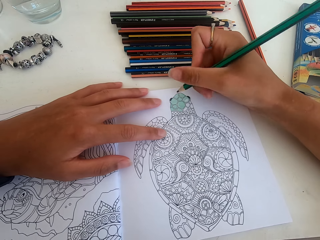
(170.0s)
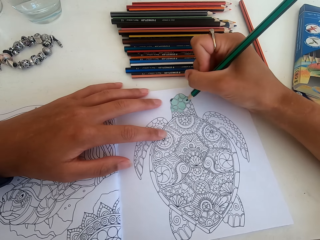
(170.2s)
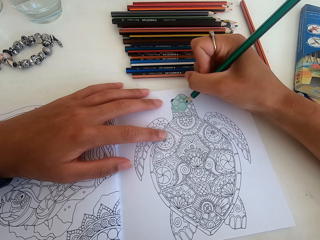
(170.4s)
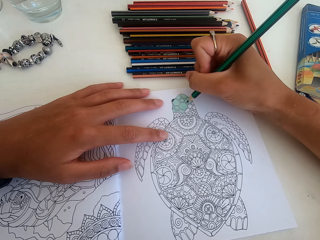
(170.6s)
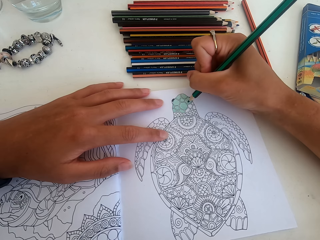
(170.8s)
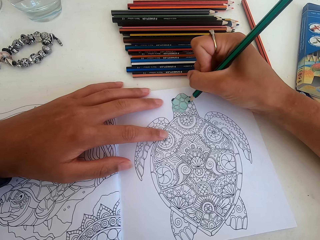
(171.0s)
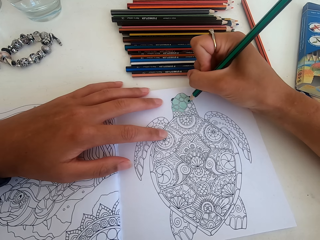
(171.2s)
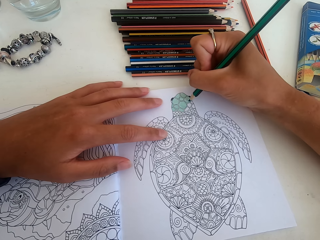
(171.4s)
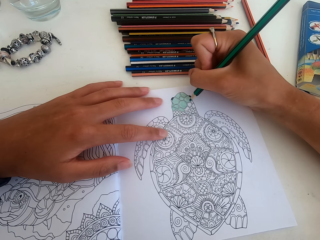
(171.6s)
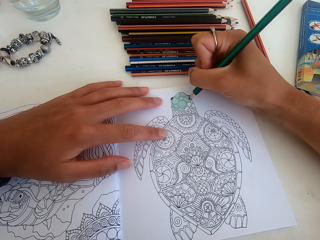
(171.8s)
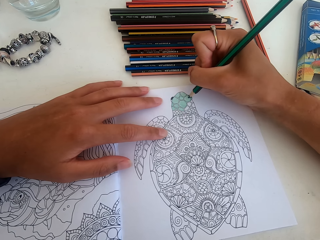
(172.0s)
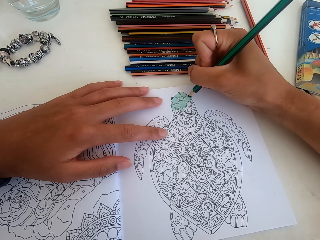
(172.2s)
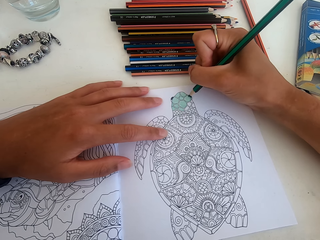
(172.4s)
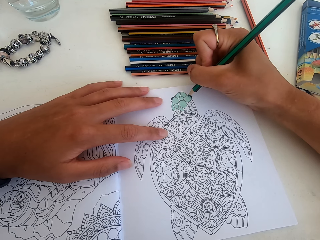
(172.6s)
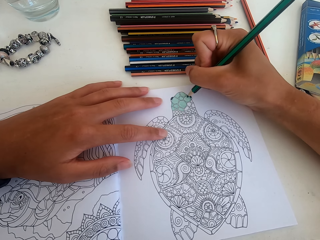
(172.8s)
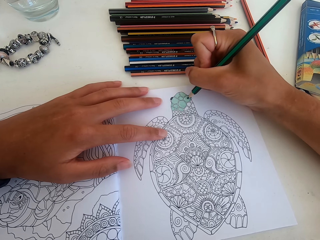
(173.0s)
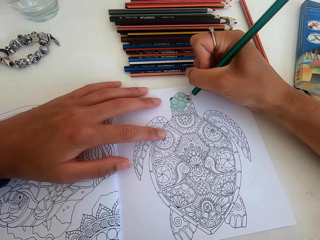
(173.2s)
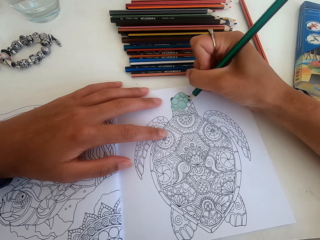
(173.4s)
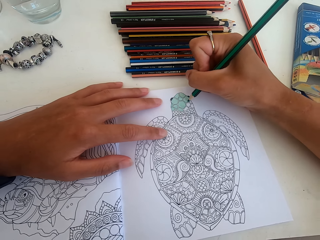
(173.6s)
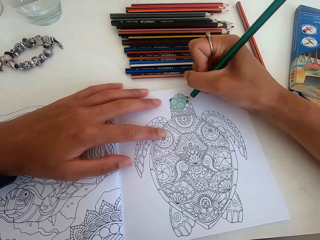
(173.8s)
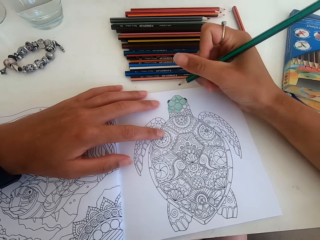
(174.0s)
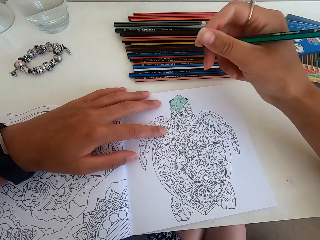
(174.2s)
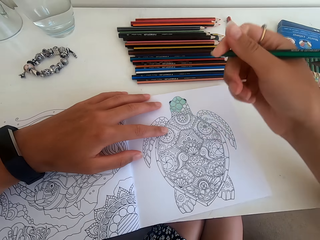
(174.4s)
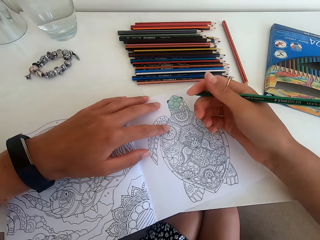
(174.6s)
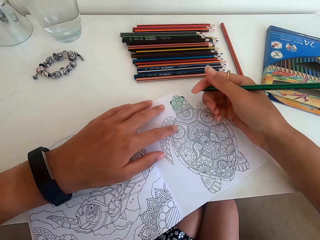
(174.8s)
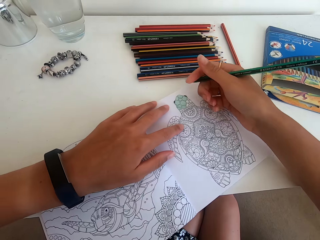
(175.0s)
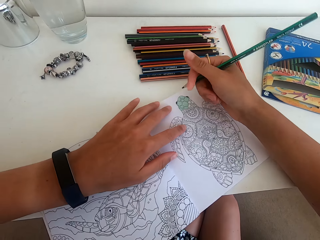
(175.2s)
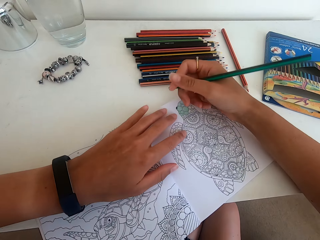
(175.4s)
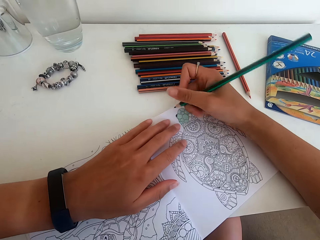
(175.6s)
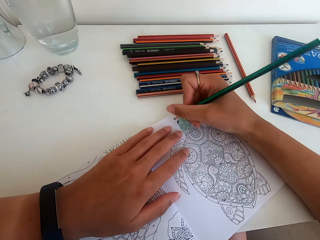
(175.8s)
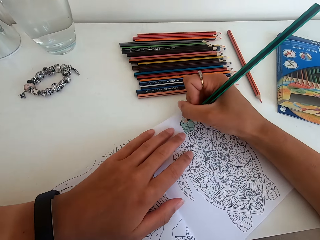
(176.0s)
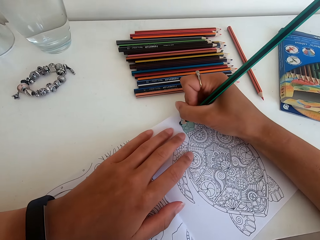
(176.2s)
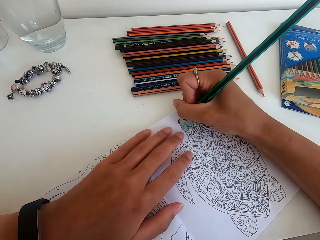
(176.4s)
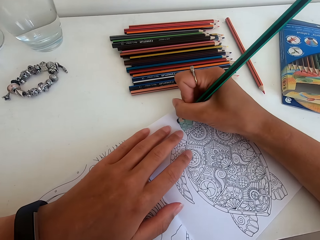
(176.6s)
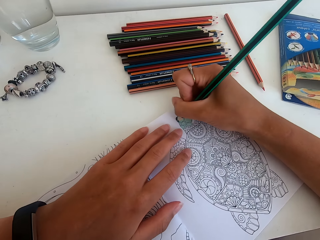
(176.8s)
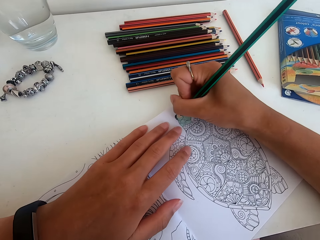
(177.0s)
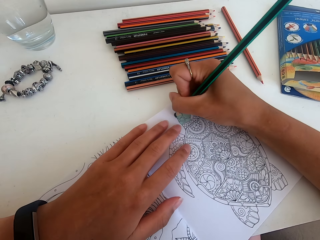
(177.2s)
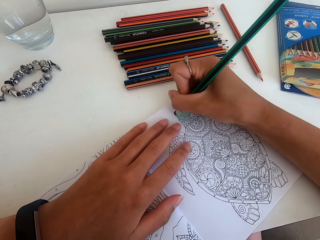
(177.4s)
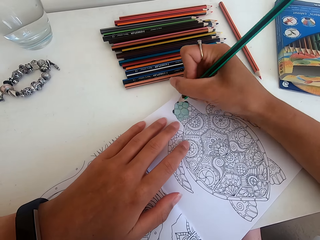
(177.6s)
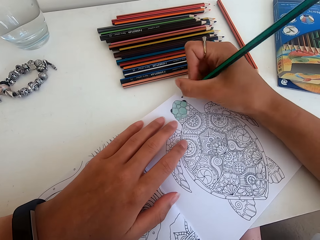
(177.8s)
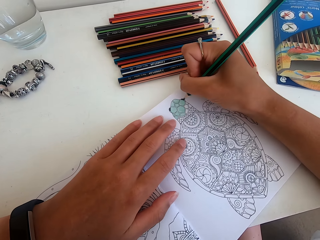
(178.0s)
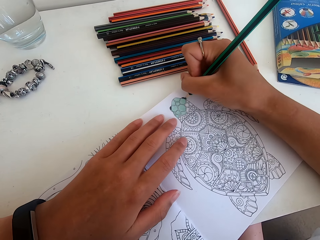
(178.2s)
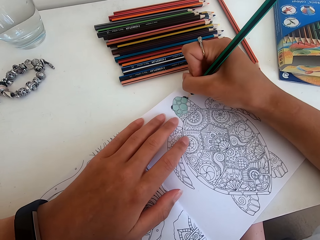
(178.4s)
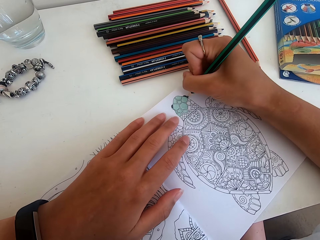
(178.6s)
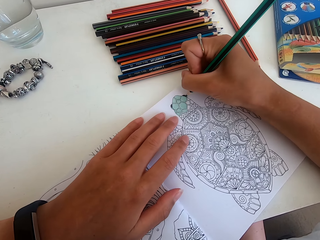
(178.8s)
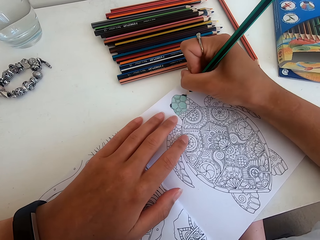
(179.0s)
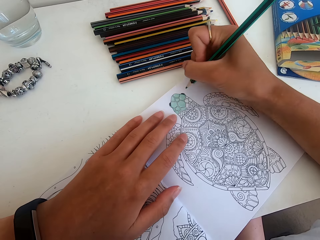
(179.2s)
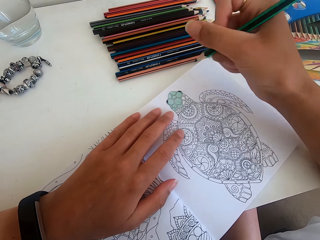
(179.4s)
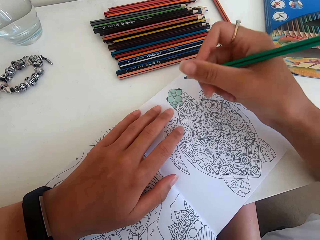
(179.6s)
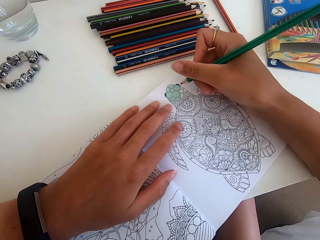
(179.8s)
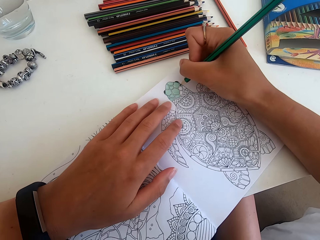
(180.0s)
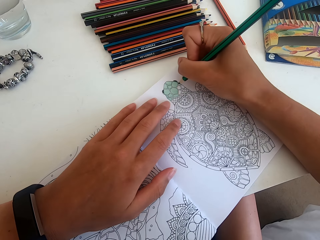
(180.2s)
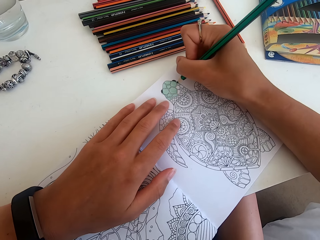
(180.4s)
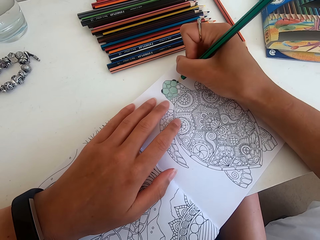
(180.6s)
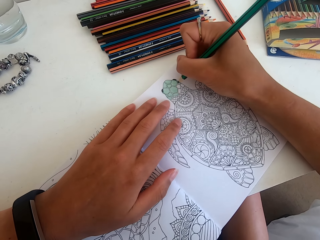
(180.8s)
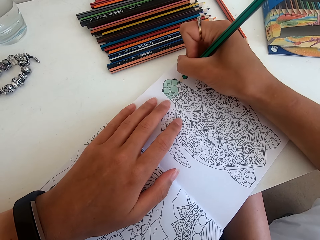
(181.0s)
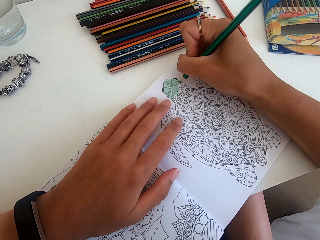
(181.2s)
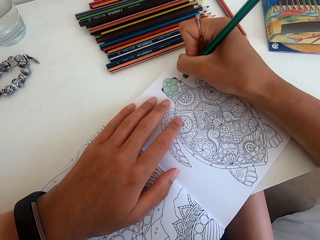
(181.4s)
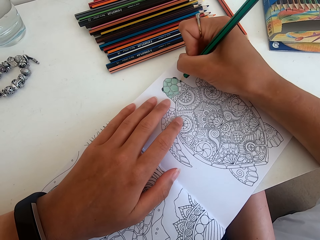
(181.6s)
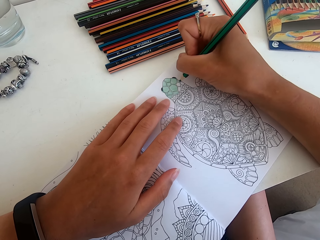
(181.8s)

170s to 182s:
The camera wearer turns the drawing book. They color the picture.

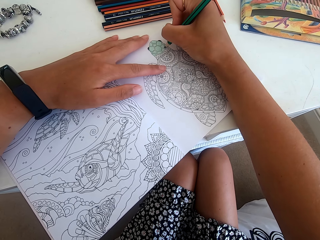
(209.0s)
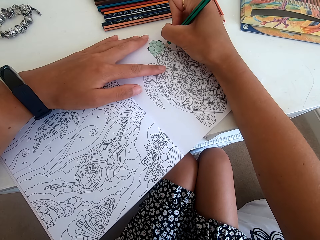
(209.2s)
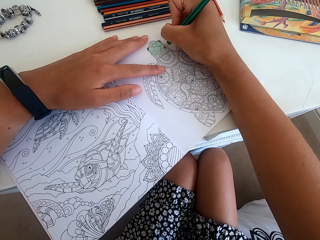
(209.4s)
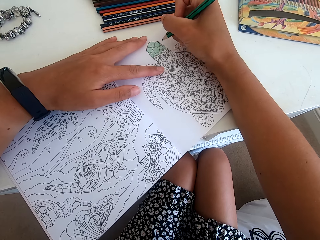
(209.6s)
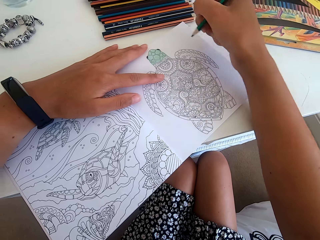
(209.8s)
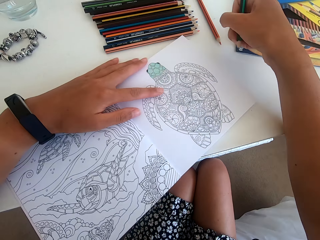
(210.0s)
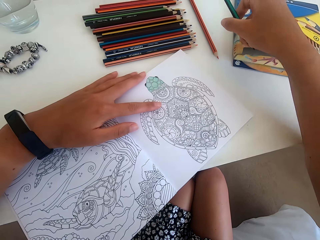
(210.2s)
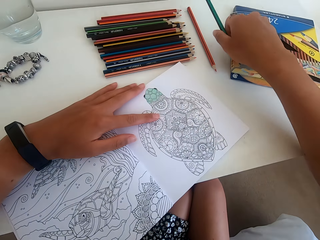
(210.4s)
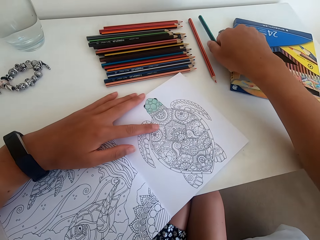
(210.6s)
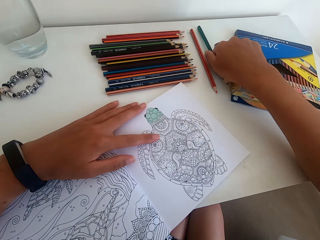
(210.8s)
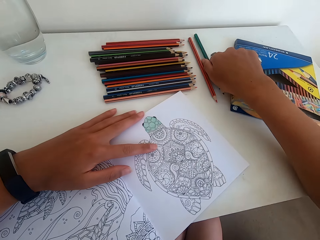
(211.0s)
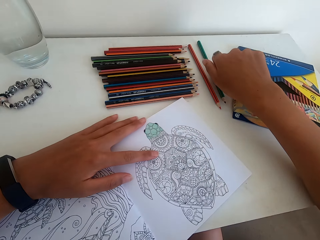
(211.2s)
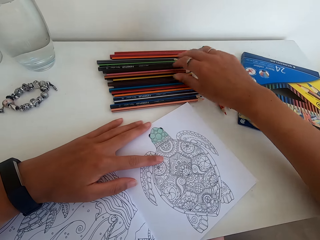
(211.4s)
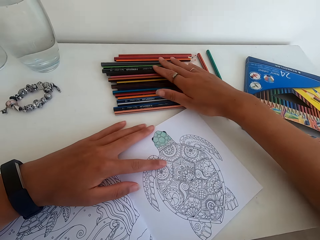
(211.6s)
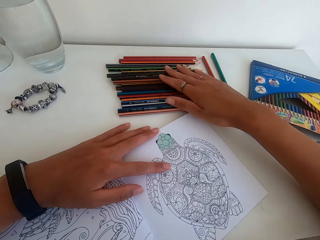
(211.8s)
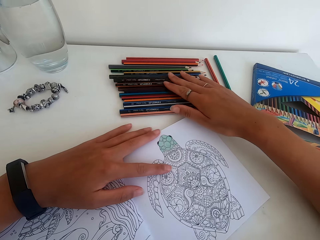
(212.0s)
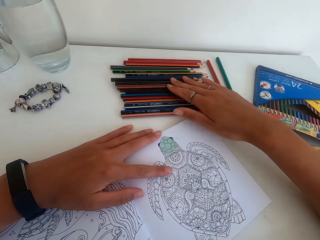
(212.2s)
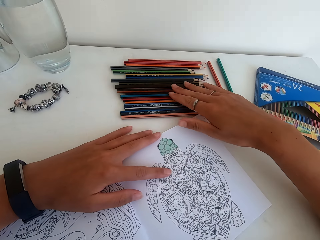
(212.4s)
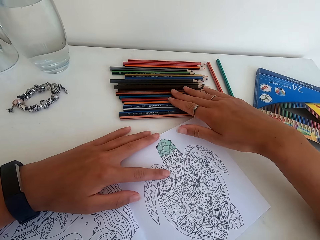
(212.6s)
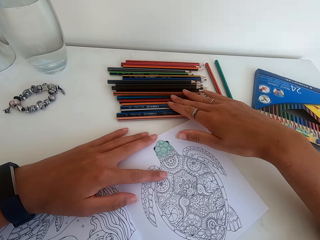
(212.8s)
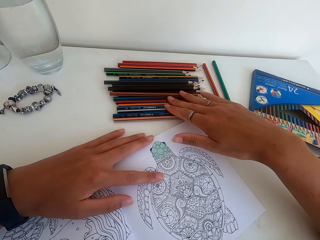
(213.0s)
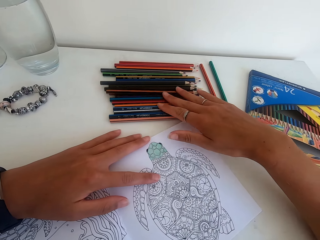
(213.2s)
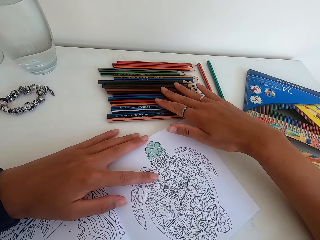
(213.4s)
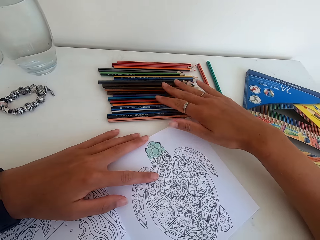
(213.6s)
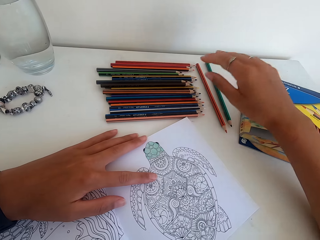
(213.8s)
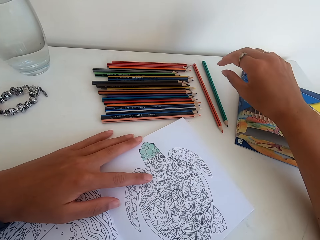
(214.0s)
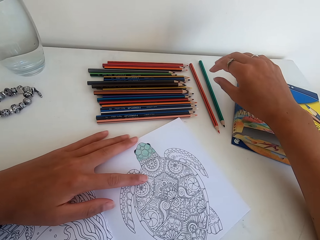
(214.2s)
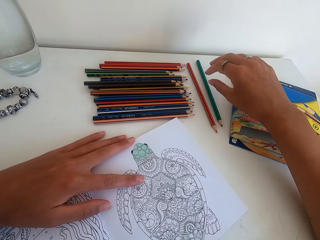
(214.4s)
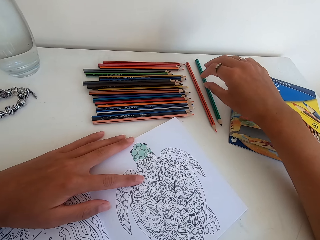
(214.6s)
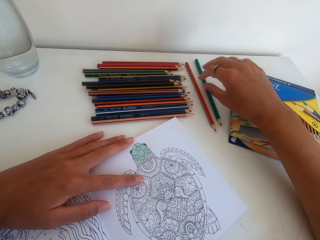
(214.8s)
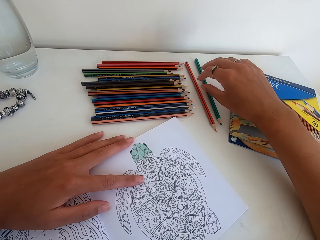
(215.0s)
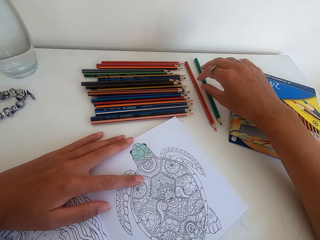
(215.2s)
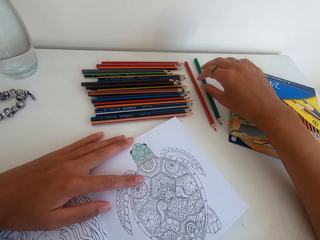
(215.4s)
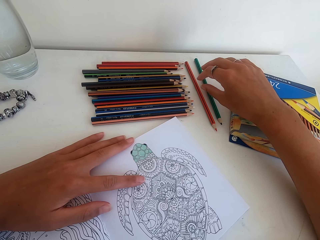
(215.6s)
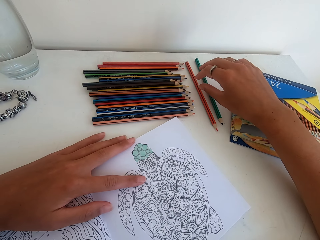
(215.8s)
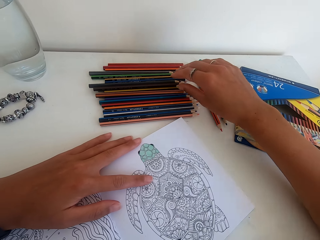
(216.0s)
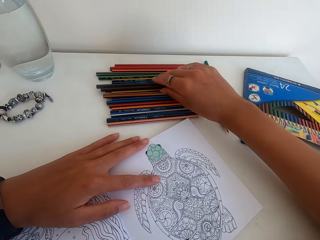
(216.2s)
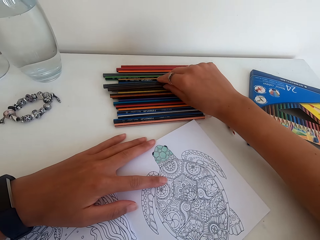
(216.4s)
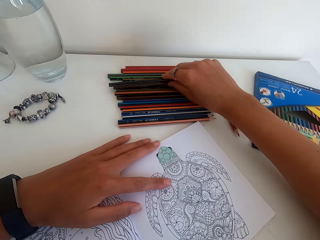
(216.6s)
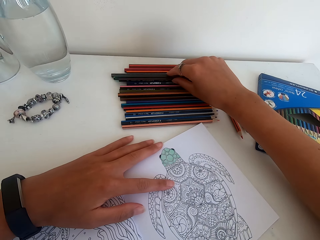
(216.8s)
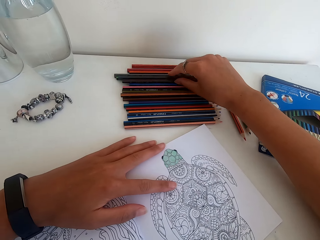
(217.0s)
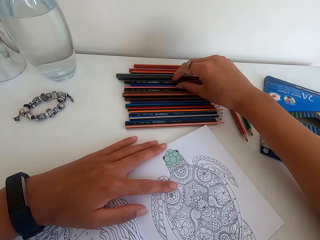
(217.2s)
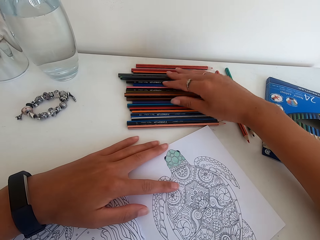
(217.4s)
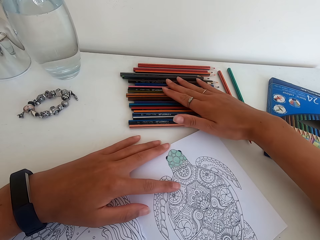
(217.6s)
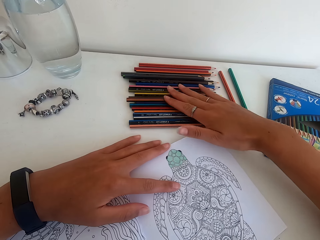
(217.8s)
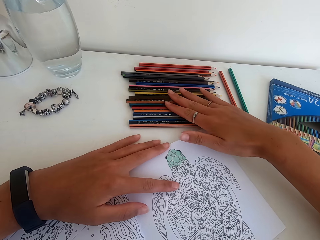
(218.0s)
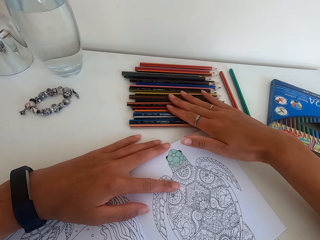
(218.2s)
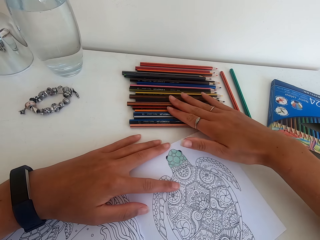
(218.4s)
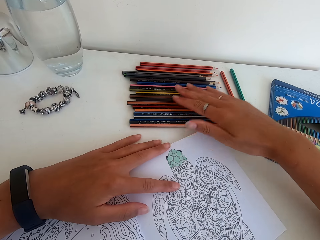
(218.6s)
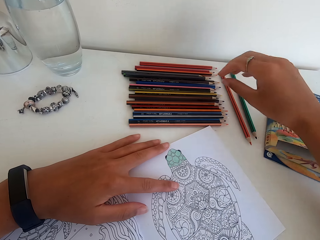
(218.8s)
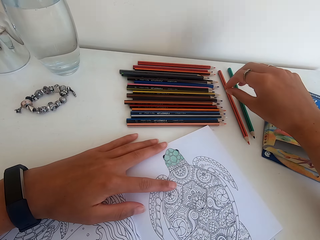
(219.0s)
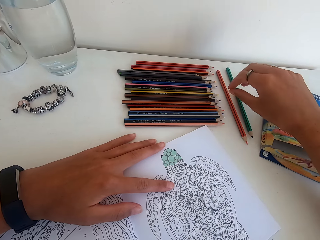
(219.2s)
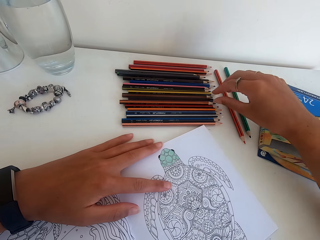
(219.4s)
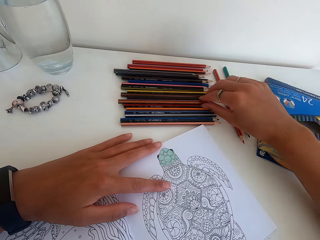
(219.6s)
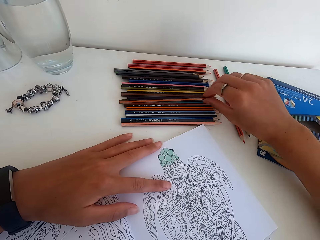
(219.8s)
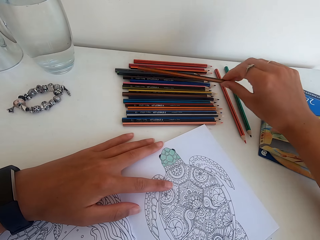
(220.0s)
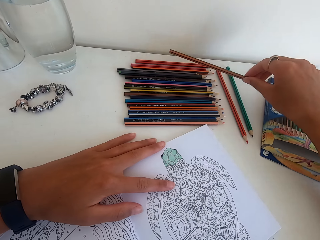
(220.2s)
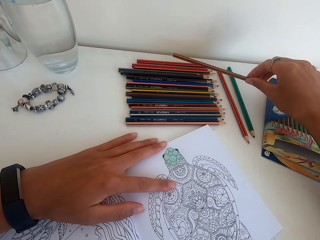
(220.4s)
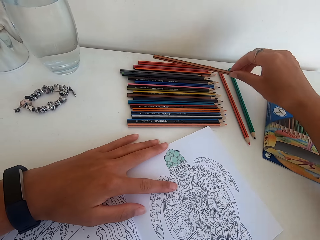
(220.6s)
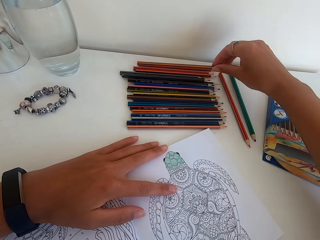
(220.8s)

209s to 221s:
The camera wearer puts the color or colour pencil down on the table. They select colors from the table. They hold the colour pencil. They pick the color from the table.
